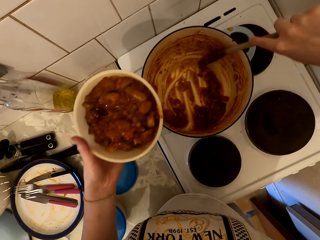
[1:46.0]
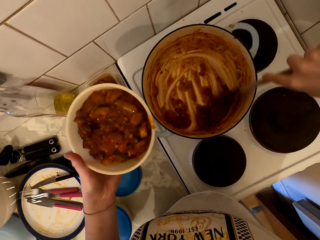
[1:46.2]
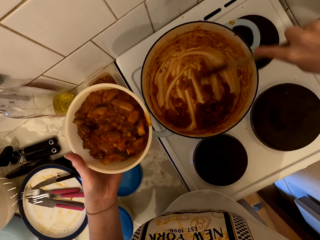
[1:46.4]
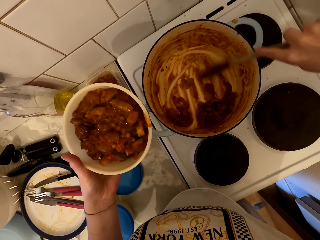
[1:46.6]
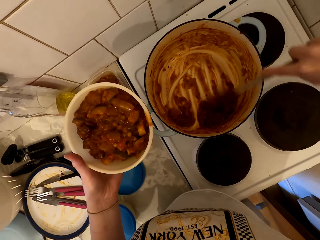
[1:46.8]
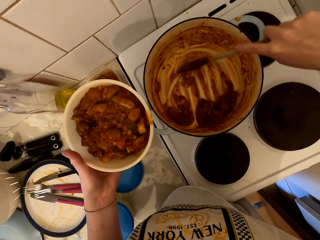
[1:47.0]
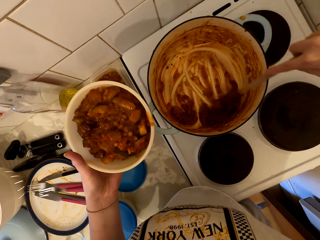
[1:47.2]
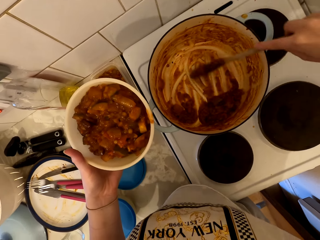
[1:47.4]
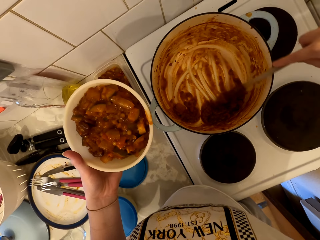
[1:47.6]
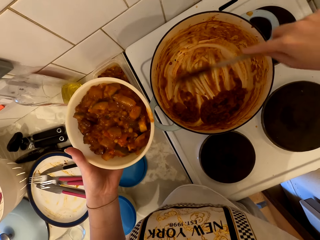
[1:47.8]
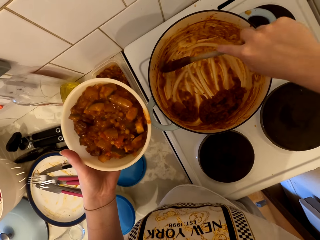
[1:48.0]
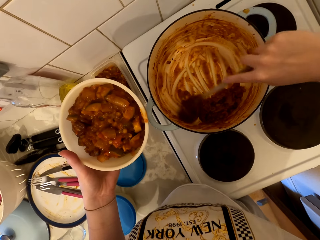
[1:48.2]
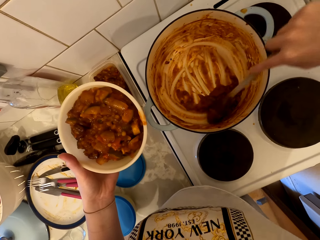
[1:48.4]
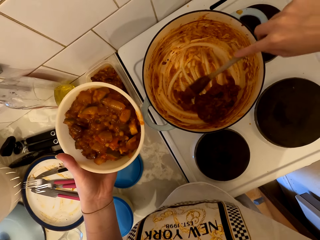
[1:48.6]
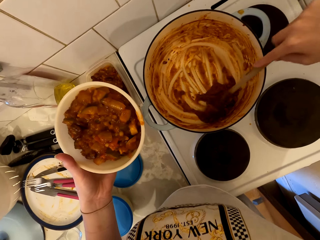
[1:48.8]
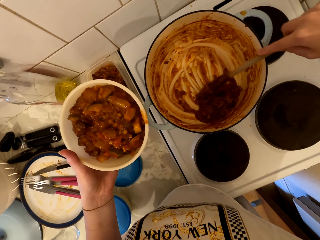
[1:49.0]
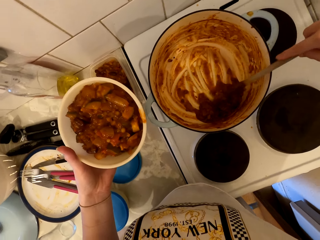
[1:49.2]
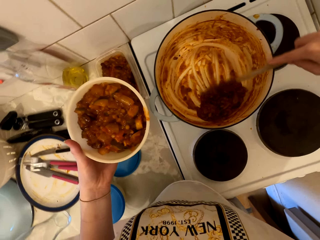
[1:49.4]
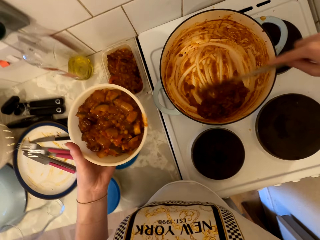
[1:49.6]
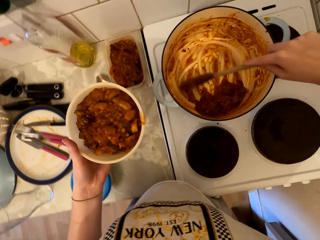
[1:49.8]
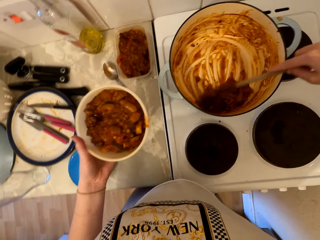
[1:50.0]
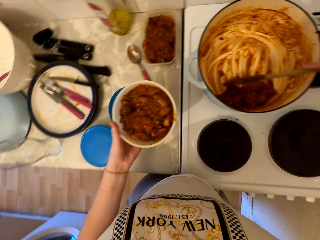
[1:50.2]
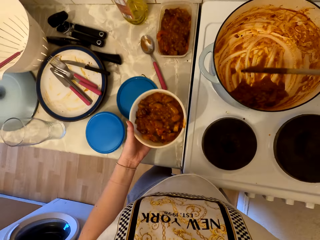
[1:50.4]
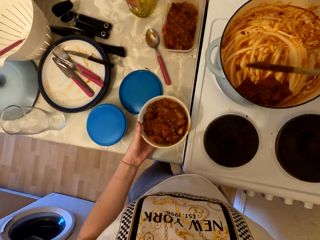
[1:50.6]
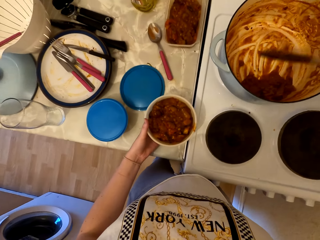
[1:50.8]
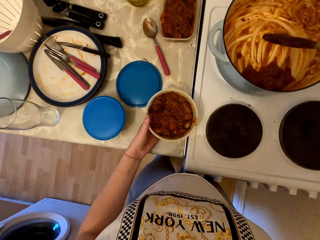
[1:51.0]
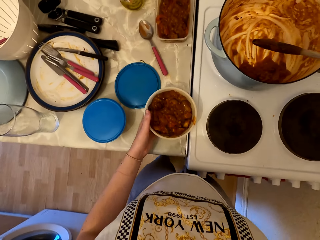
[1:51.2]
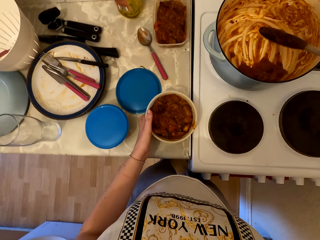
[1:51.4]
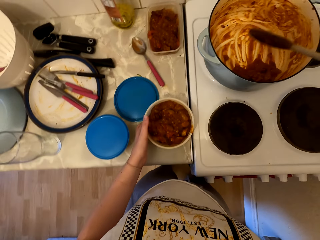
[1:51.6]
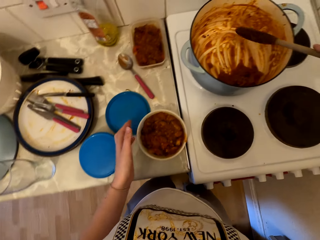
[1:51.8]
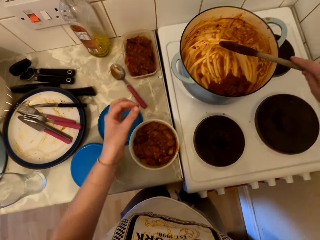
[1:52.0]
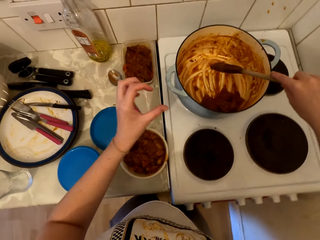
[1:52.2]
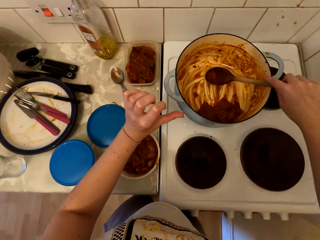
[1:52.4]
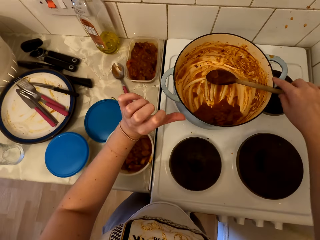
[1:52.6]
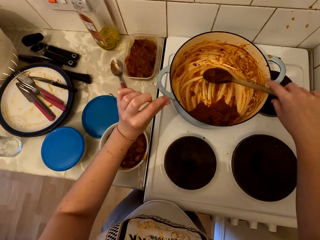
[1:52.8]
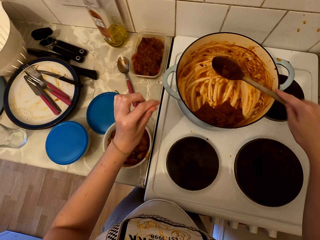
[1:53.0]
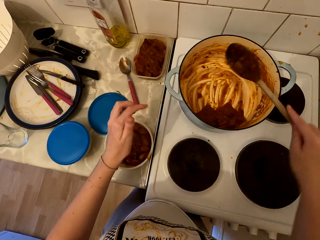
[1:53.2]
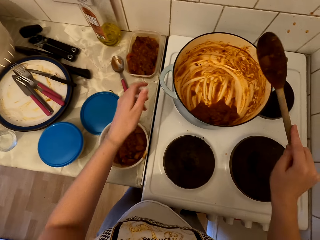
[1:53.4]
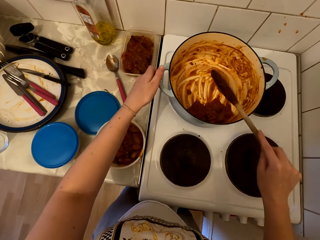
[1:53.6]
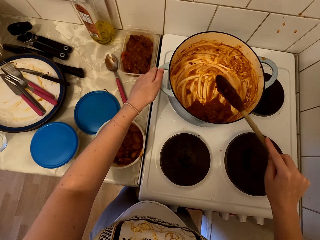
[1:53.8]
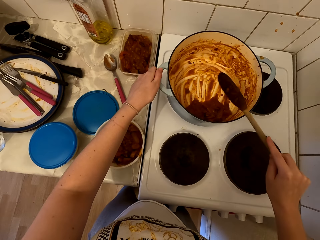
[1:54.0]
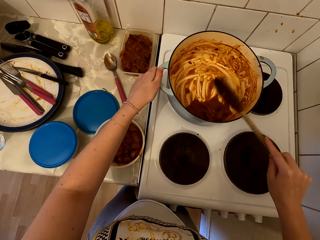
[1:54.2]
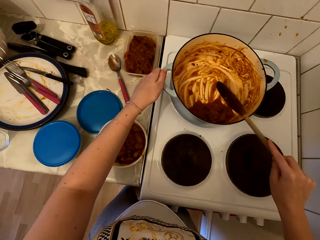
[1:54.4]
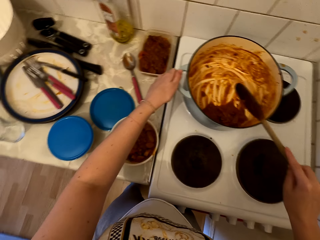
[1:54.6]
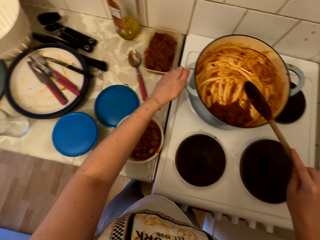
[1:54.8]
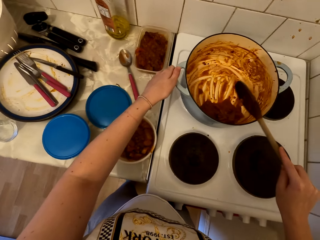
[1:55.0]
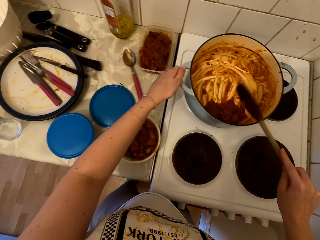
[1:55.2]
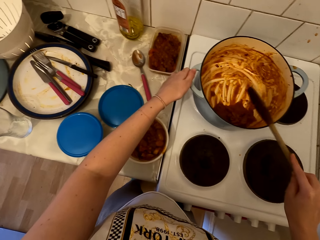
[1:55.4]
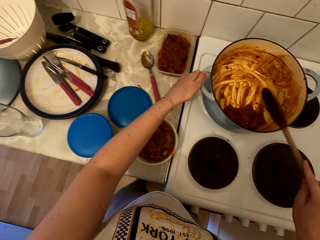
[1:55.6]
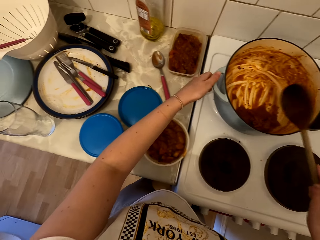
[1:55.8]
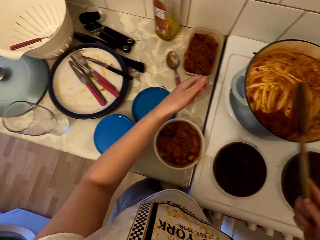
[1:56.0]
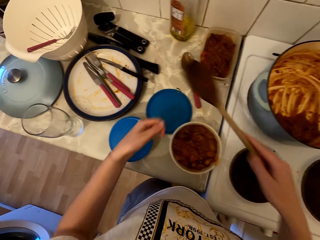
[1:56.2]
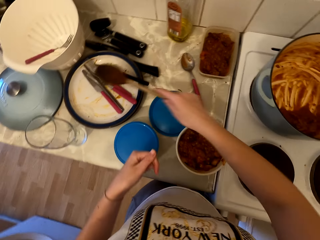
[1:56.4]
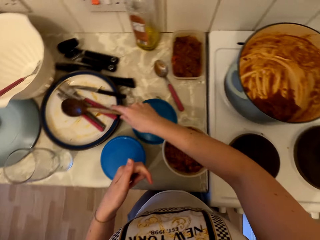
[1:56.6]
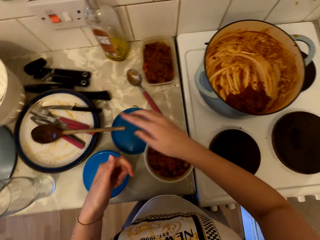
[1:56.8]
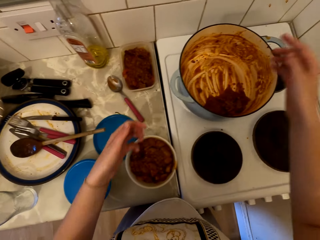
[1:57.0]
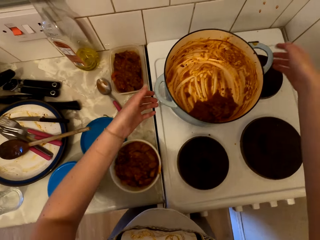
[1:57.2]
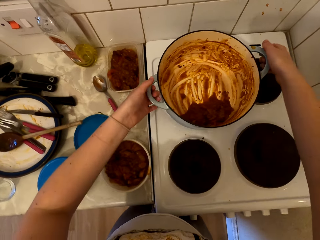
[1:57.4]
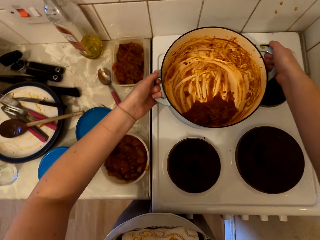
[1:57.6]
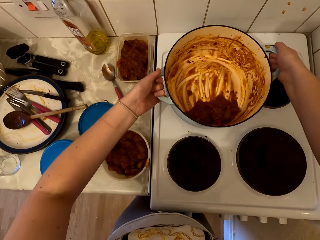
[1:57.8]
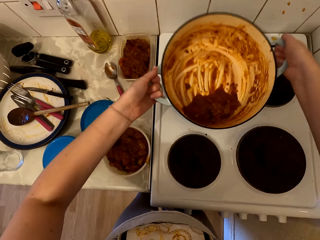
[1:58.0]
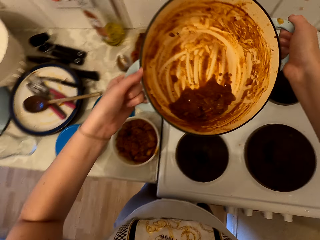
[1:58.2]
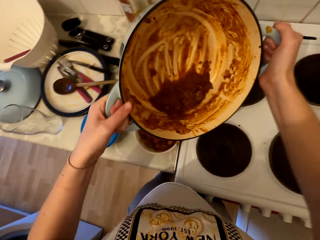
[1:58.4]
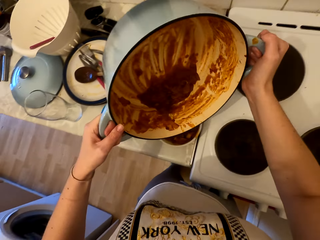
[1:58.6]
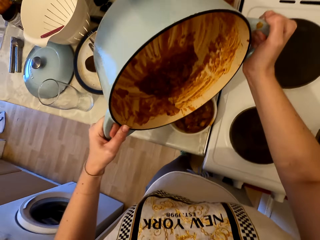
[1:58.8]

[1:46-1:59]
The camera wearer puts the tin on the counter. They hit the scooping spoon on the cooking pot. They place the scooping spoon in the plate.

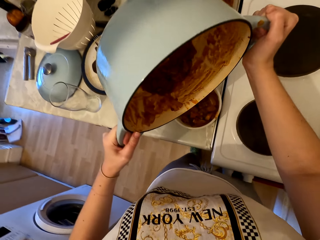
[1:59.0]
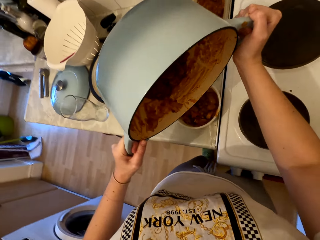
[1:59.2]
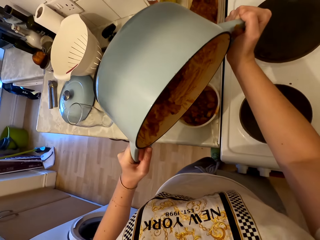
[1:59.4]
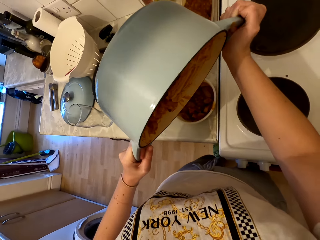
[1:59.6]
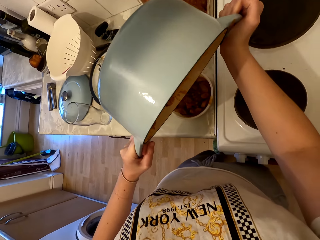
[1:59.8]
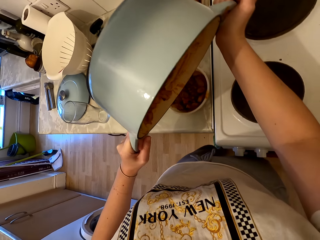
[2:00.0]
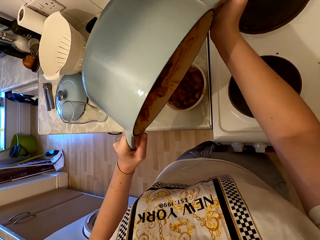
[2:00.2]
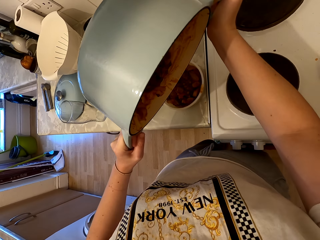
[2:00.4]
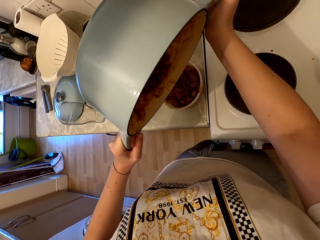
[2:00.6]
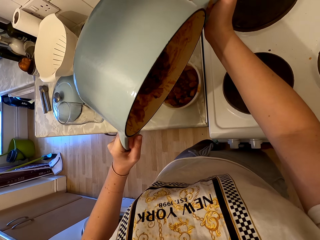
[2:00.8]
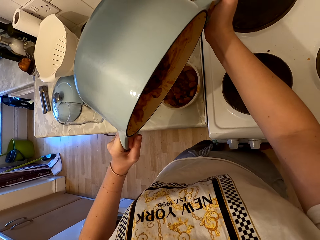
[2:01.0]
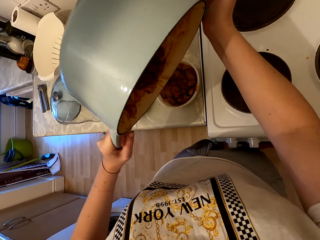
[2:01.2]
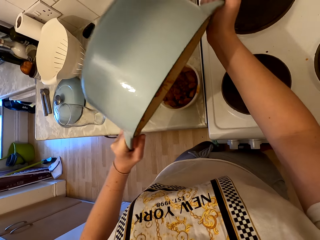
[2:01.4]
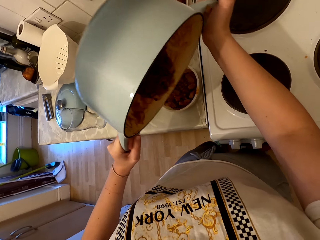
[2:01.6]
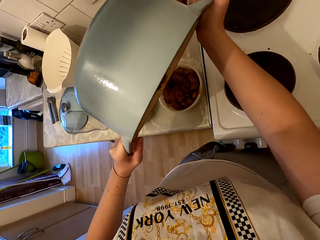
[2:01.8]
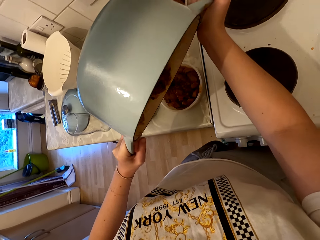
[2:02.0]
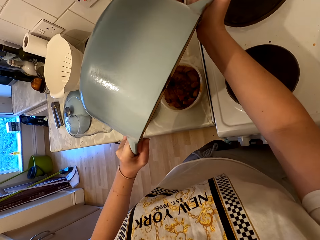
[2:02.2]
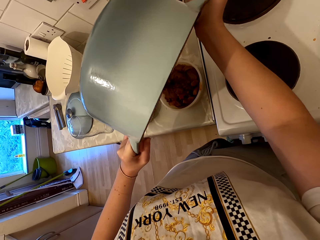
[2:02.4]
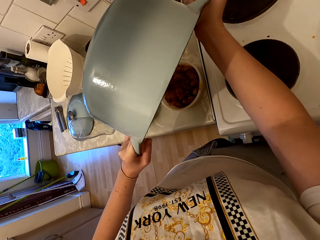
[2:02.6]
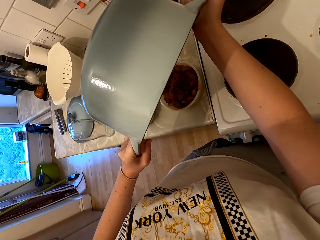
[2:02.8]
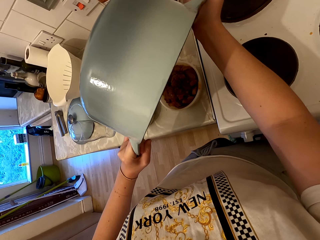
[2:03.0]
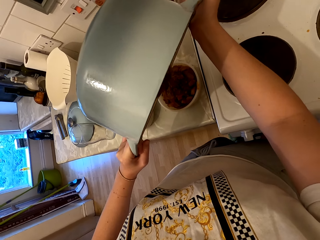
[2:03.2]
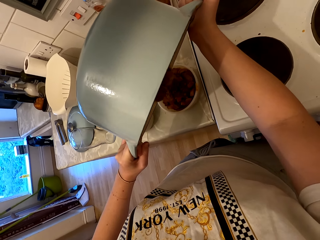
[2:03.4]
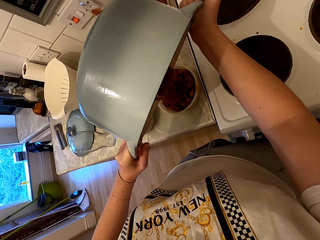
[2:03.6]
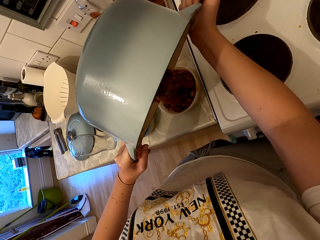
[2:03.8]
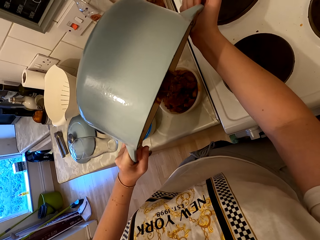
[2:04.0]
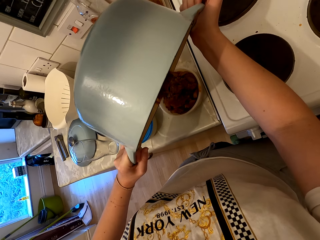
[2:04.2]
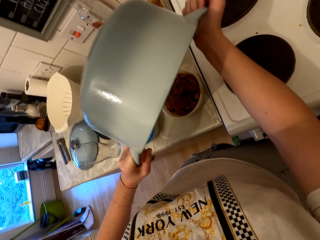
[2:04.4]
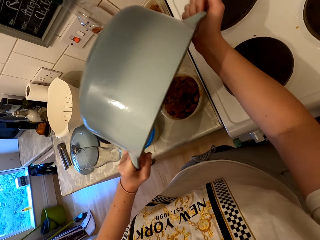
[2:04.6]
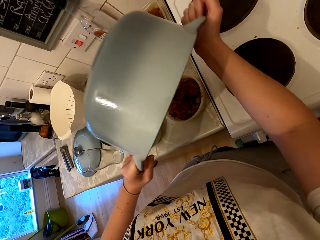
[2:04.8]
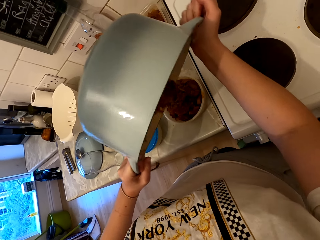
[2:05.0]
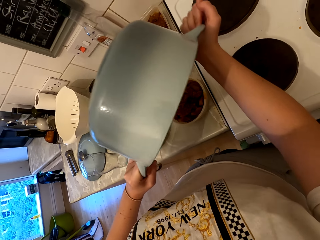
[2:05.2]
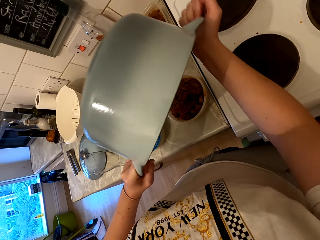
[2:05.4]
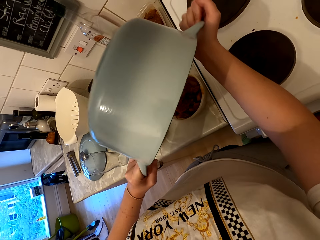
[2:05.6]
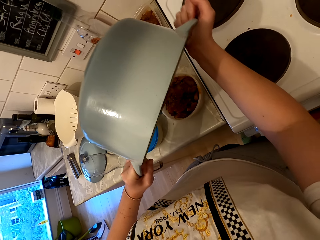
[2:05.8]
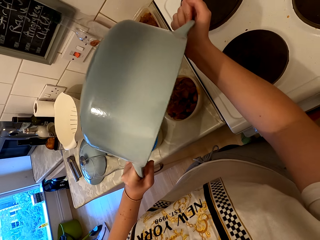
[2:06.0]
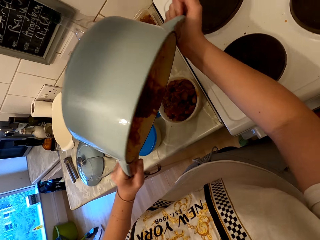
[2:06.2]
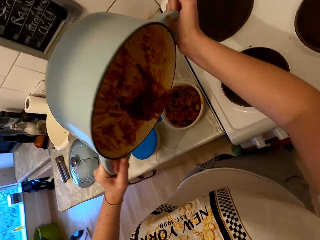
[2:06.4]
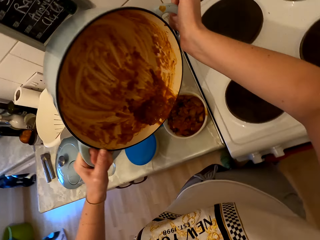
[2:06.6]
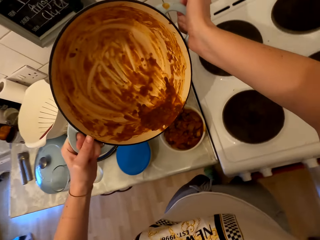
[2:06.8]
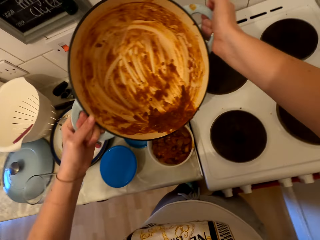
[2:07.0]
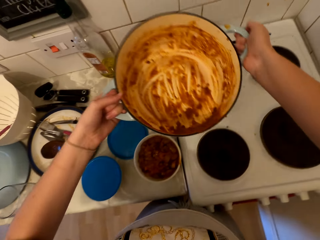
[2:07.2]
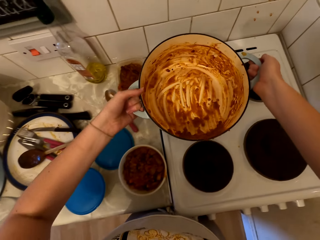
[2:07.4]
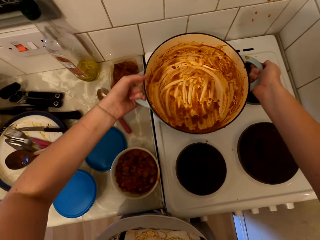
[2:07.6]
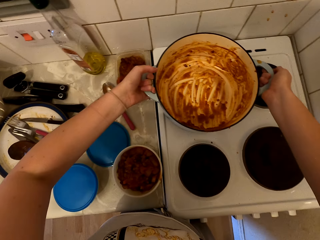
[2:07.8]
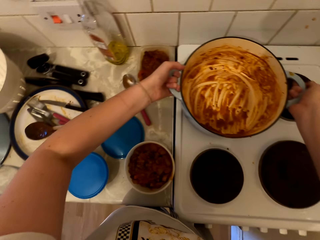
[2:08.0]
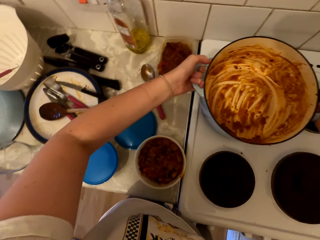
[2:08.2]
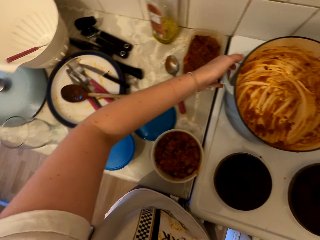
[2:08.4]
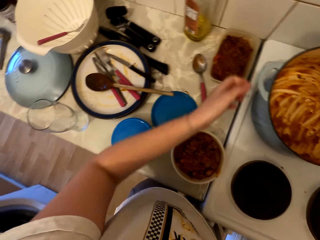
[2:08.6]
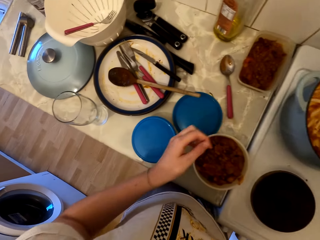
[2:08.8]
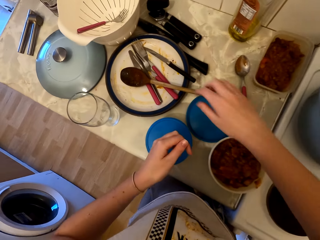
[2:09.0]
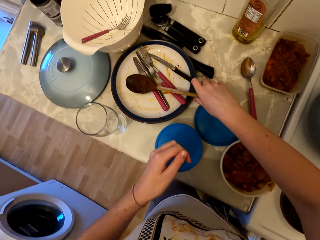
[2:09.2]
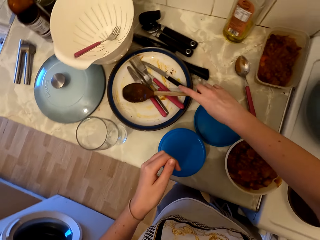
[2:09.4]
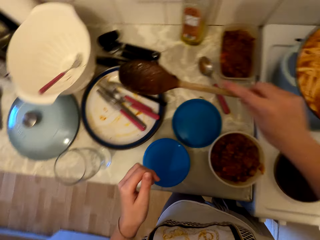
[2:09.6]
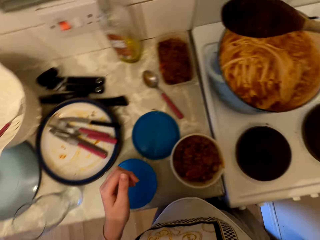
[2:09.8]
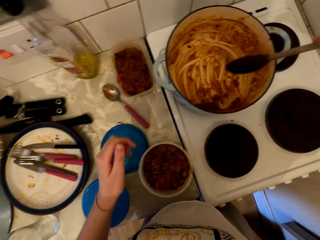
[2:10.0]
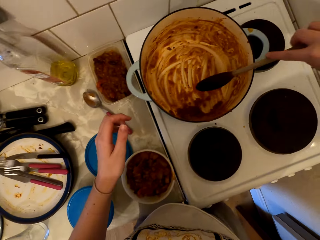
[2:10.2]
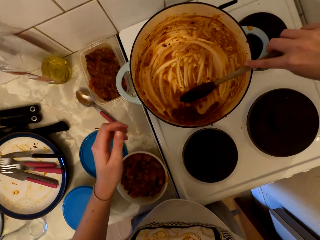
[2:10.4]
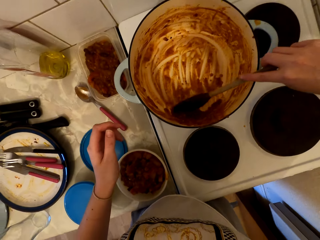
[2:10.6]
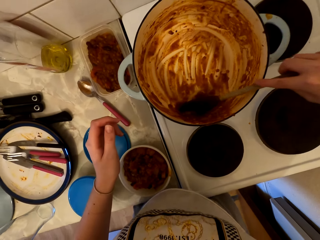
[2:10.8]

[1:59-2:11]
The camera wearer lifts the cooking pot. They pour the beef stew in the dish. They place the cooking pot on the cooker. They pick up the scooping spoon from the plate.
